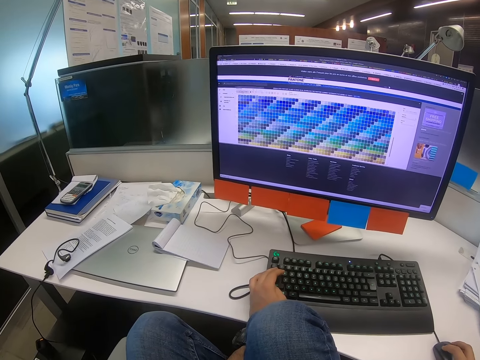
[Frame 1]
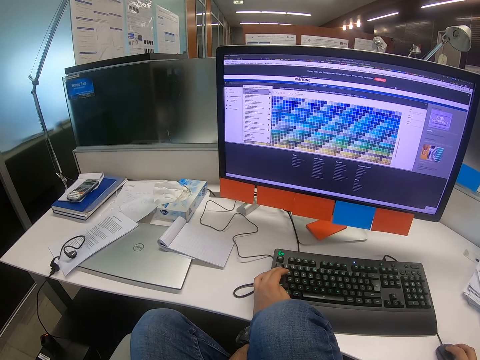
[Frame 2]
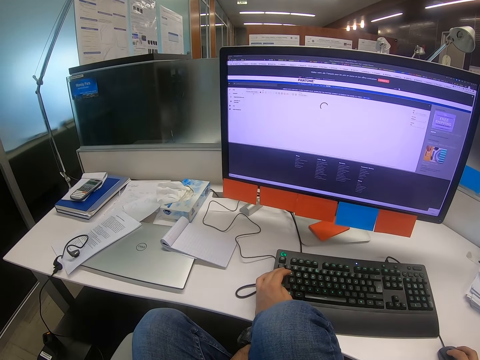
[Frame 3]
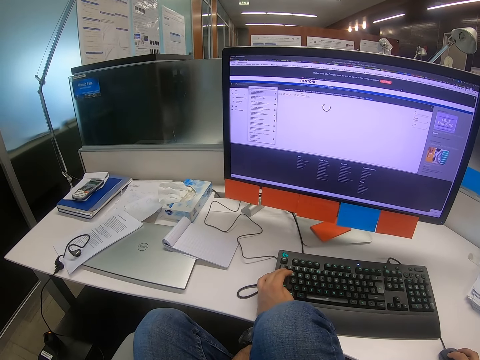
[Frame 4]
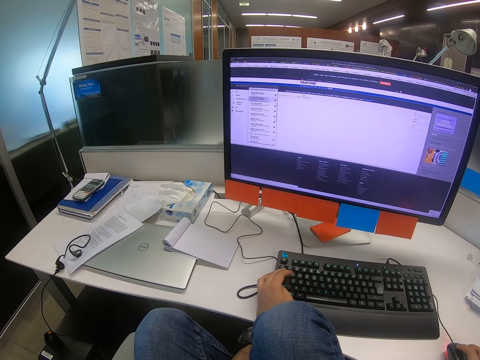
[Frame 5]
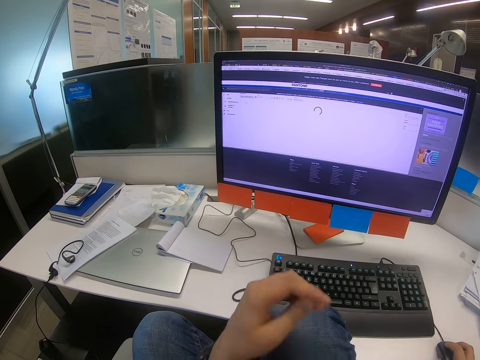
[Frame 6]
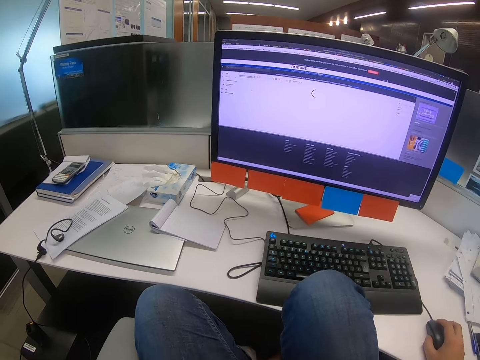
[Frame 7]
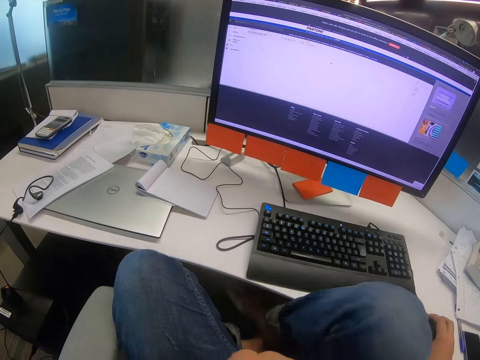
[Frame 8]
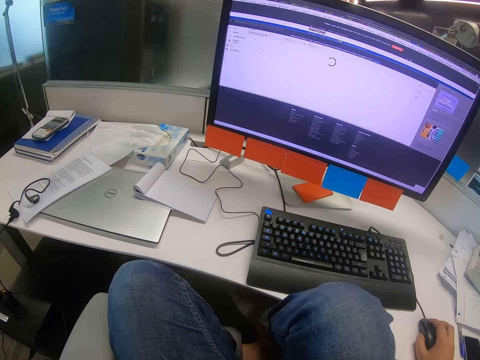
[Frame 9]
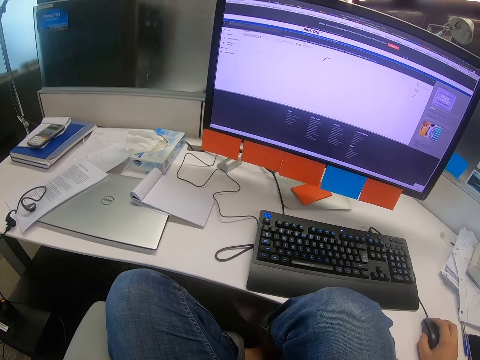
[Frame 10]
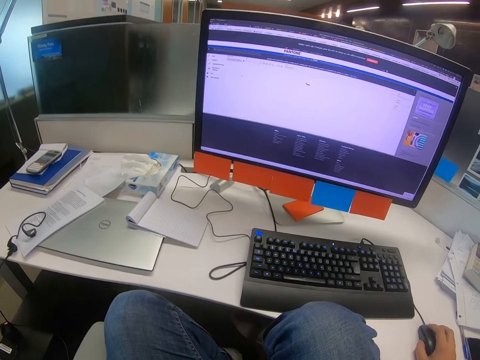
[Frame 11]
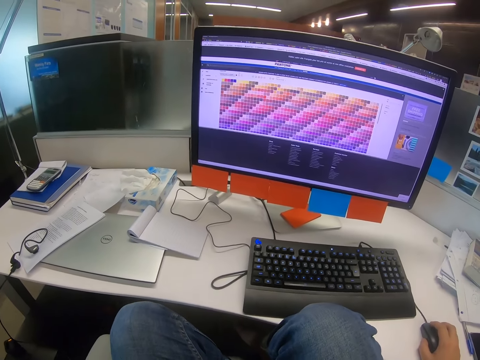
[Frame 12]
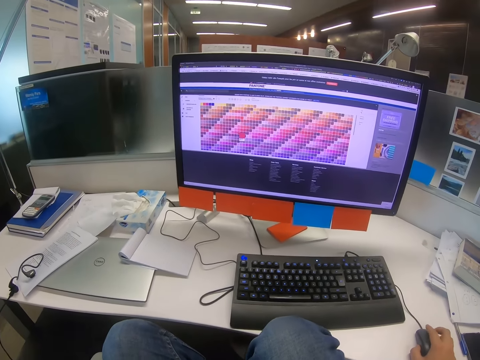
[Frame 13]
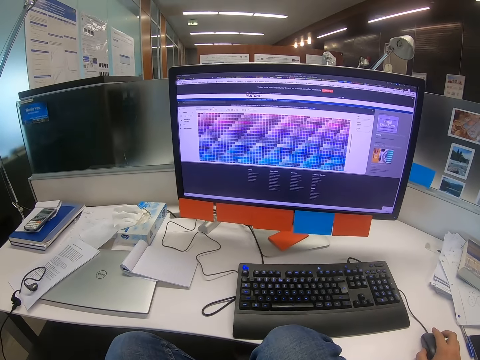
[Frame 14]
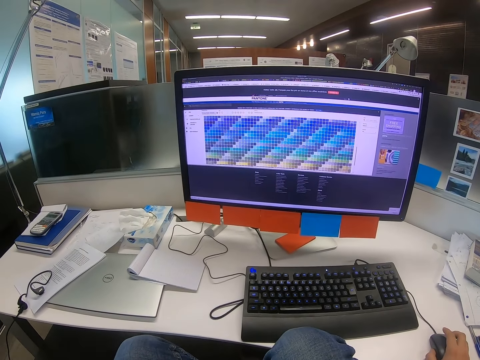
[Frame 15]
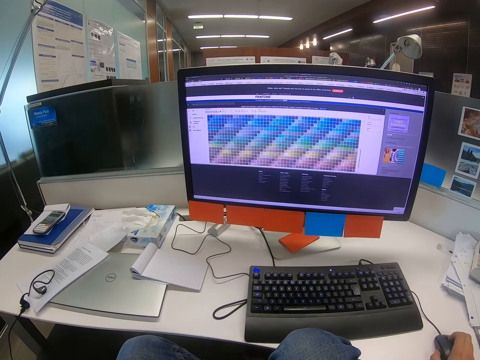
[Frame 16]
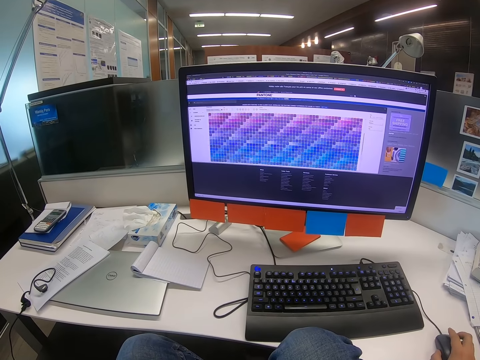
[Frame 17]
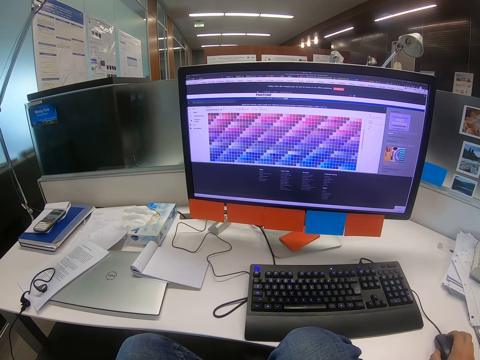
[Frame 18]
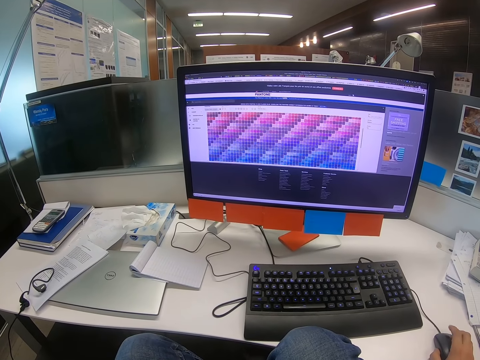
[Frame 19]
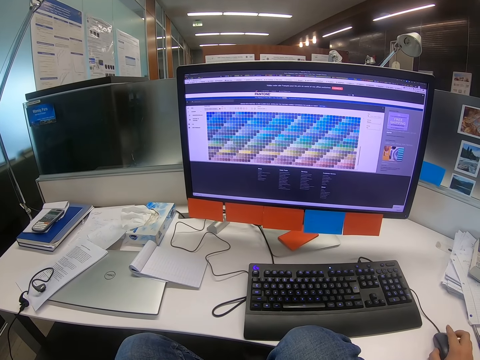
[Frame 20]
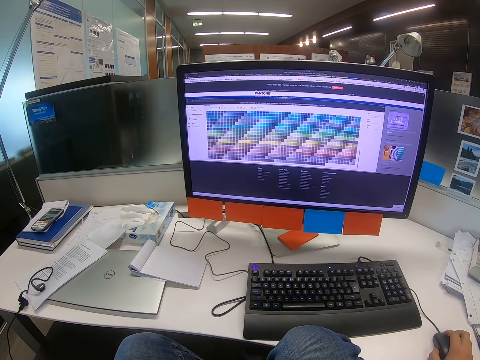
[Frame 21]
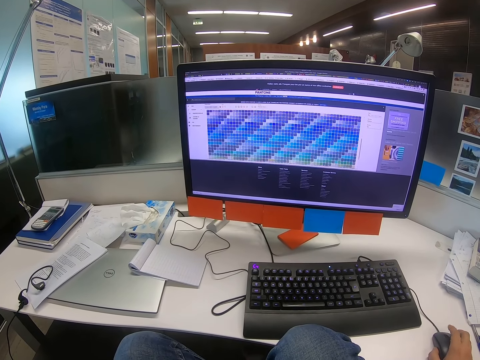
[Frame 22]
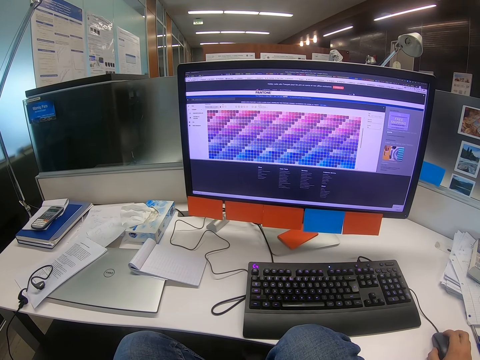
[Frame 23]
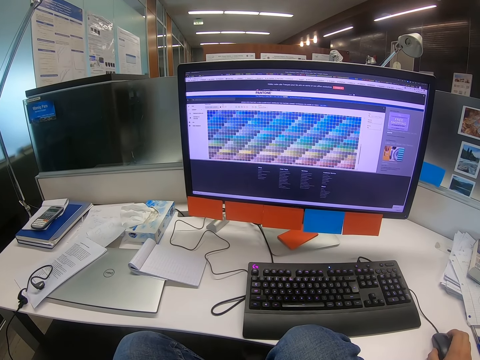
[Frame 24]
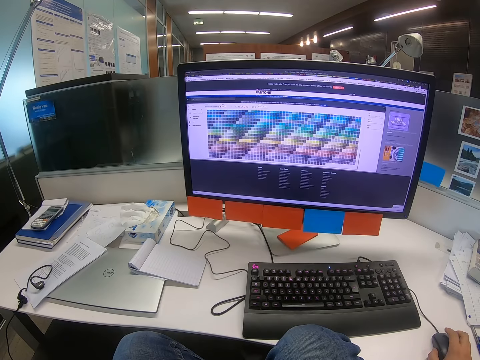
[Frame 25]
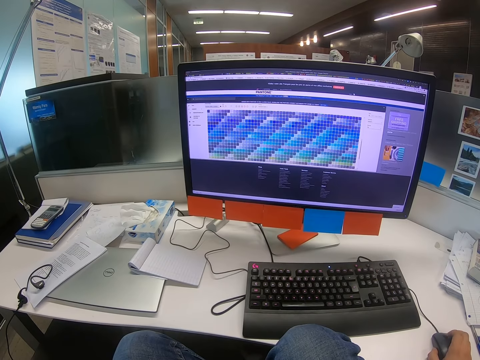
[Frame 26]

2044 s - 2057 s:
The camera wearer moves his right leg. He scrolls on the mouse with his right hand.

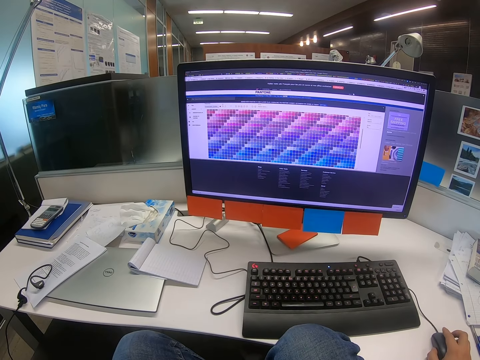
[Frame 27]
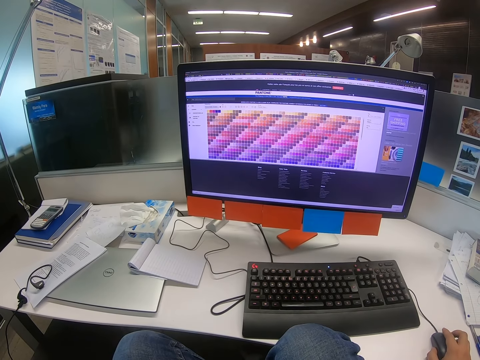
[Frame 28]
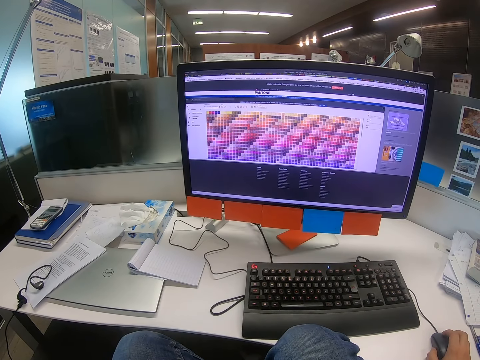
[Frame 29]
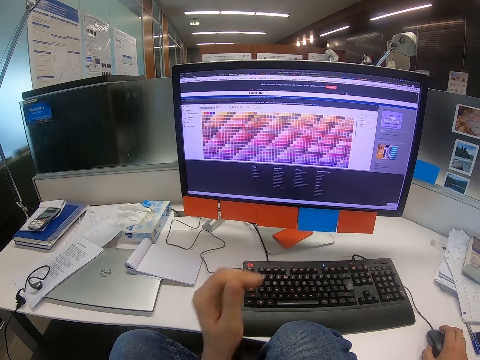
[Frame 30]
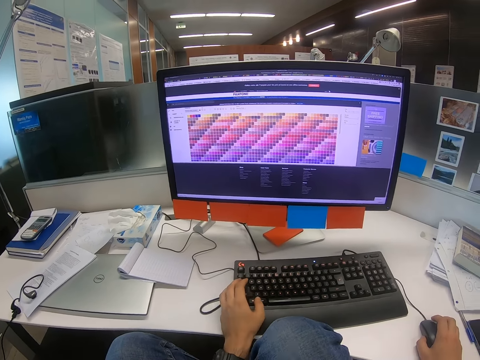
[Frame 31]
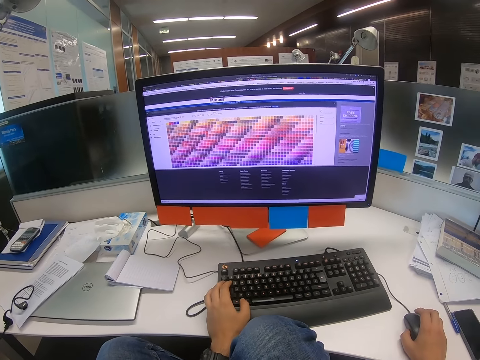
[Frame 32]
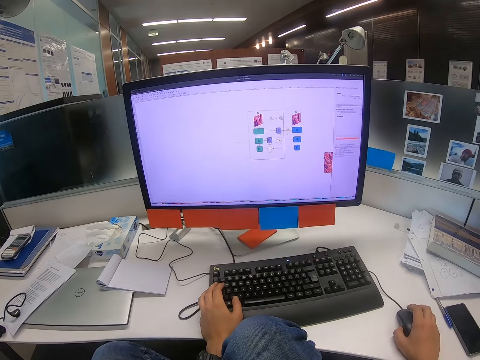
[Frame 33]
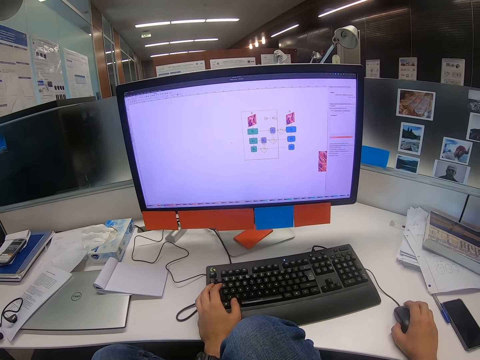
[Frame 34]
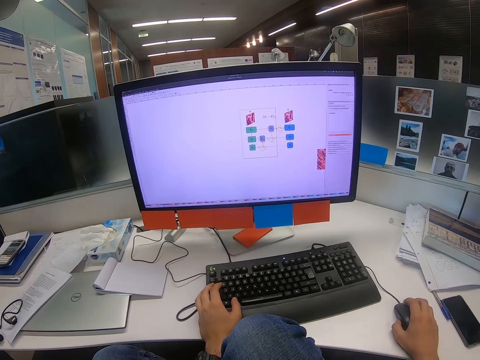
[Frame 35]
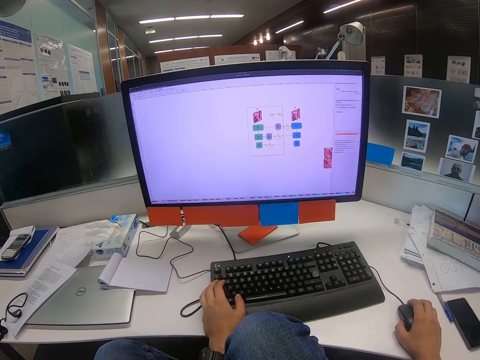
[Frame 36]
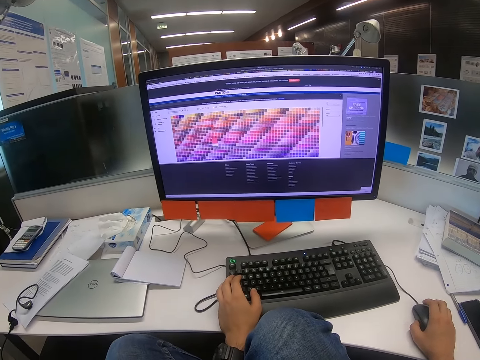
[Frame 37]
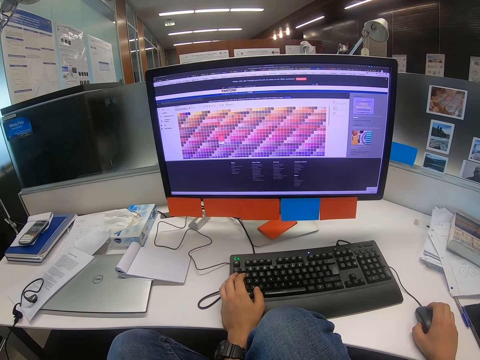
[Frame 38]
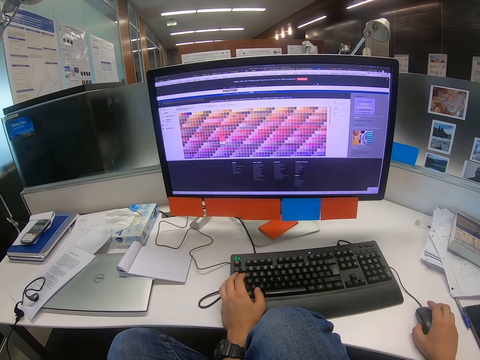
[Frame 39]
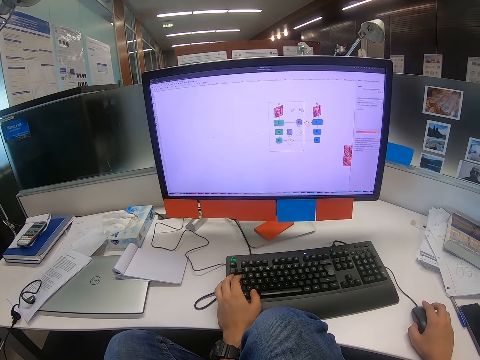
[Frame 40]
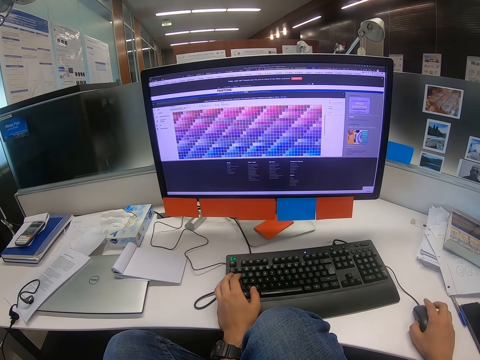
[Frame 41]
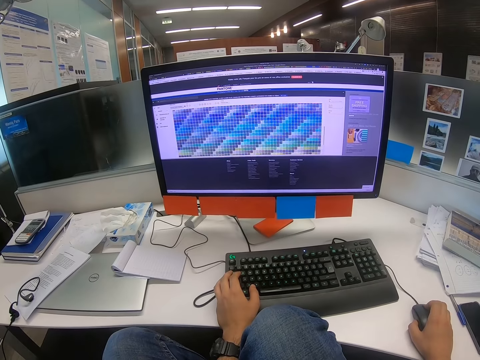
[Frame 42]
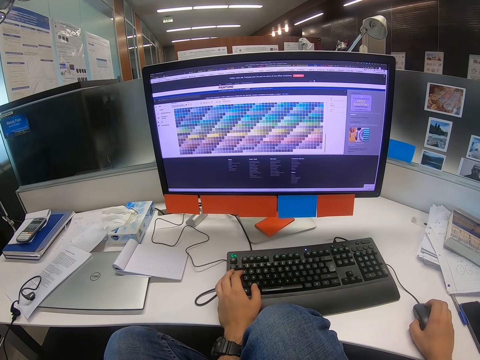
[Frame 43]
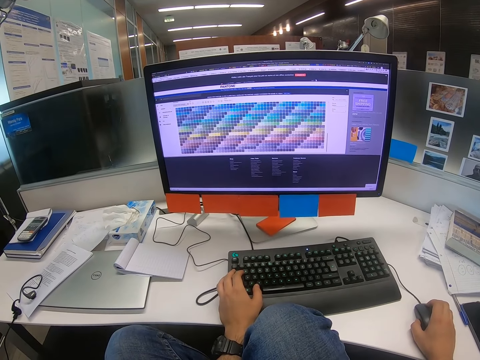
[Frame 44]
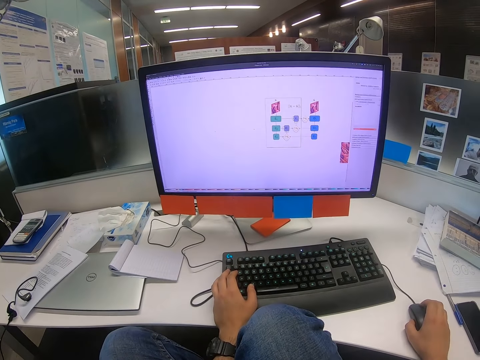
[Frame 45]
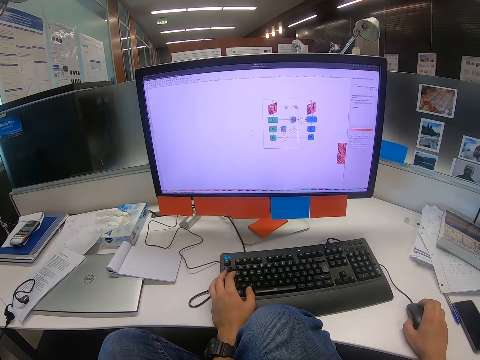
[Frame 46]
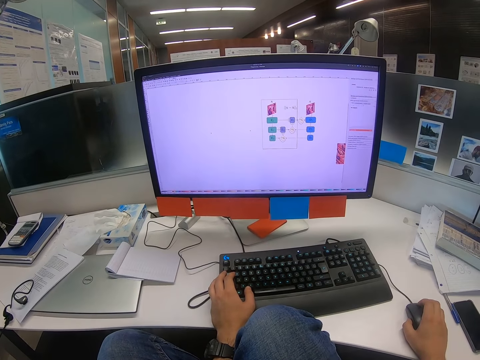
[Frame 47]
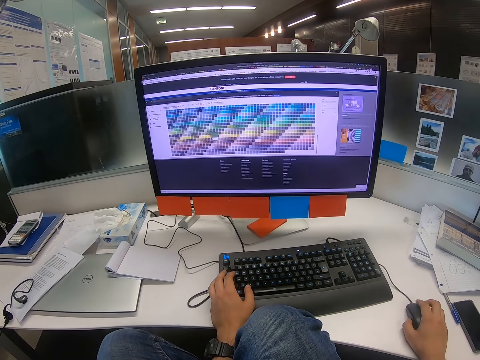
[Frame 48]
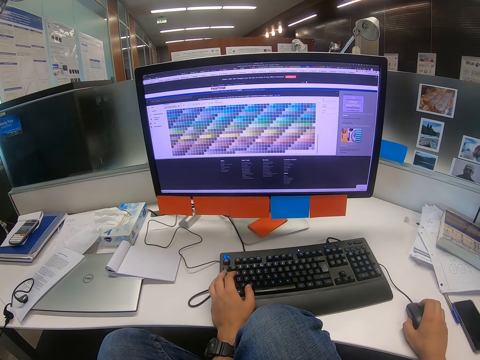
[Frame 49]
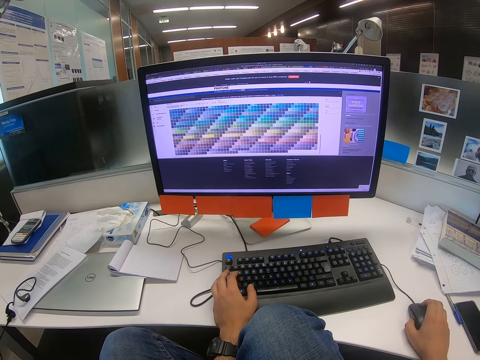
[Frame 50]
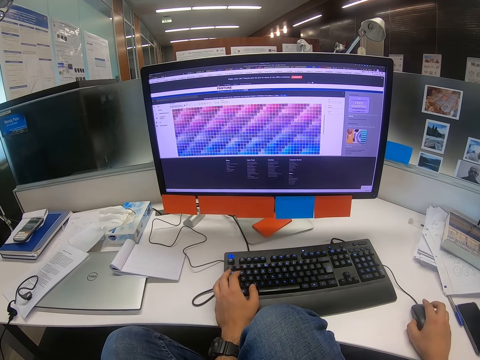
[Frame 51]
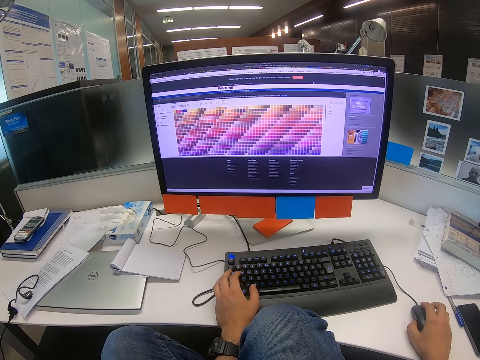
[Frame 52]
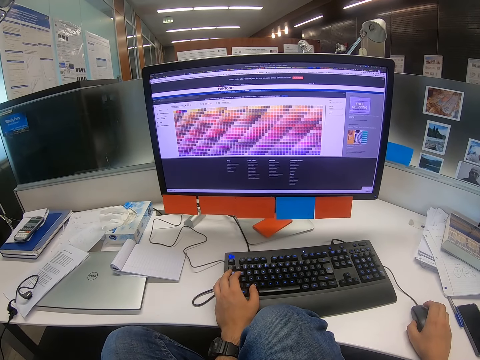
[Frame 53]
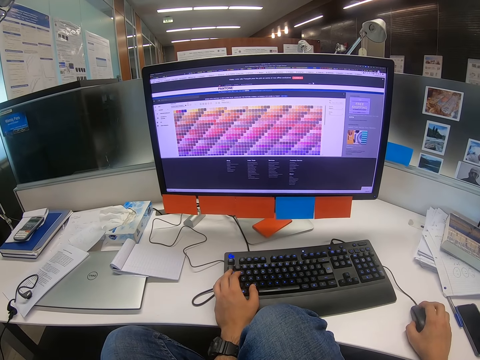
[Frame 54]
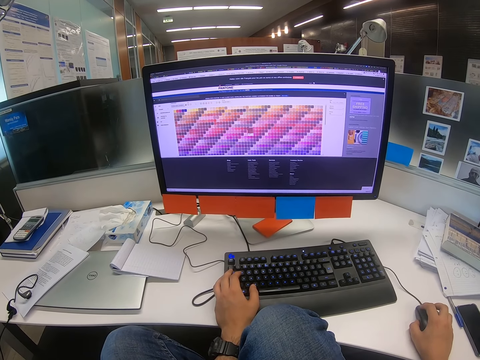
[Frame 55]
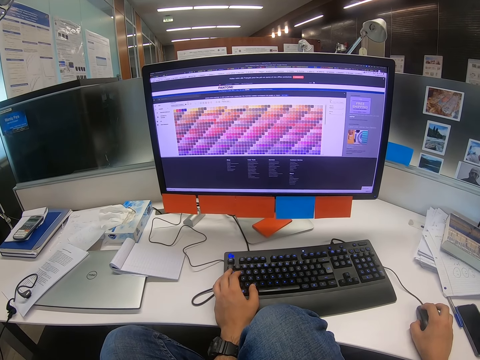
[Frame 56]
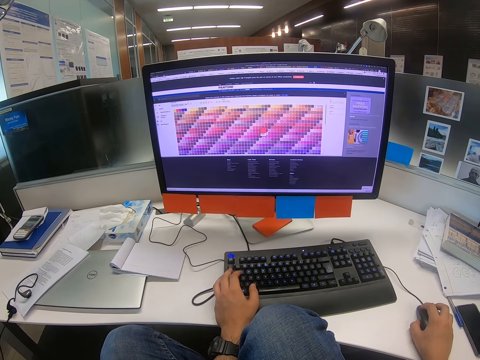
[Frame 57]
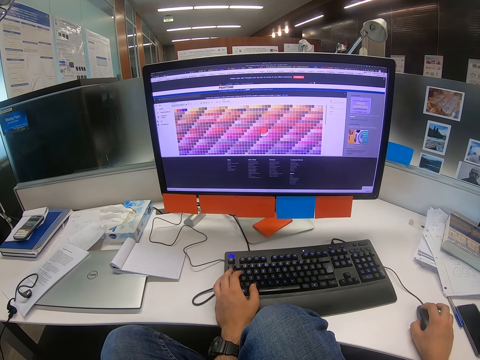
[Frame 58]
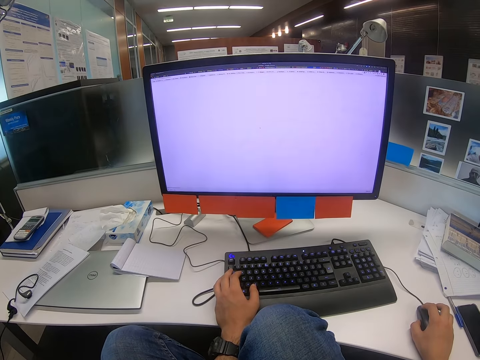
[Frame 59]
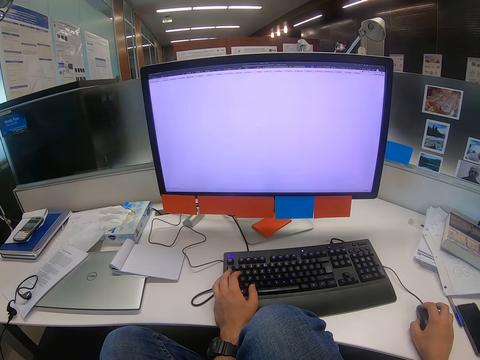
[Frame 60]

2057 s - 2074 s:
The camera wearer presses on the keyboard with his left hand. He scrolls on the mouse with his right hand. He presses on the keyboard with his left hand. He scrolls on the mouse with his right hand.
